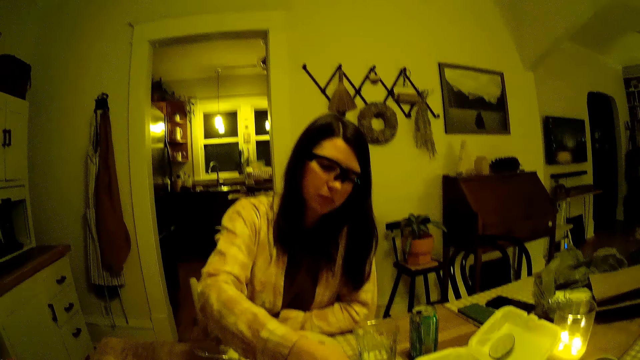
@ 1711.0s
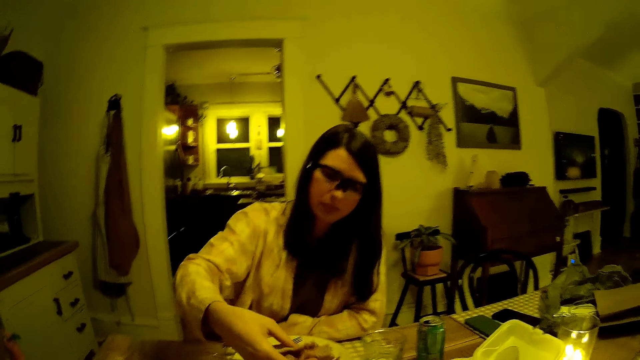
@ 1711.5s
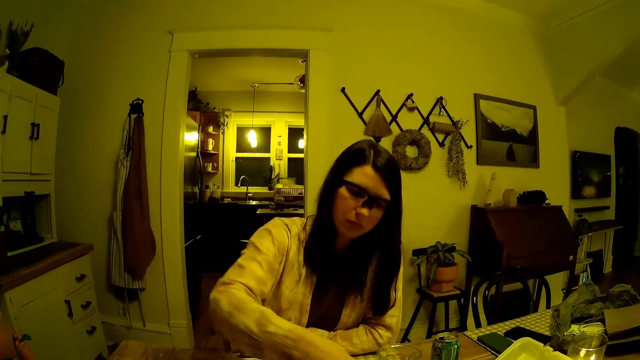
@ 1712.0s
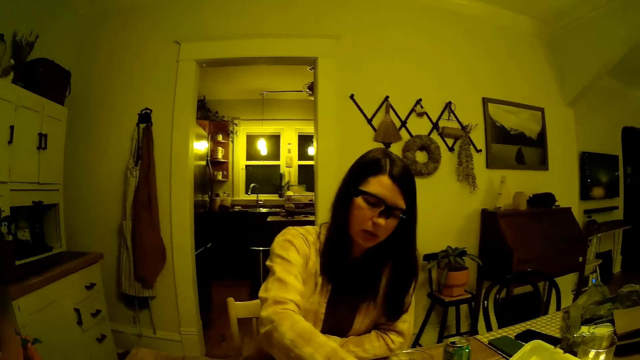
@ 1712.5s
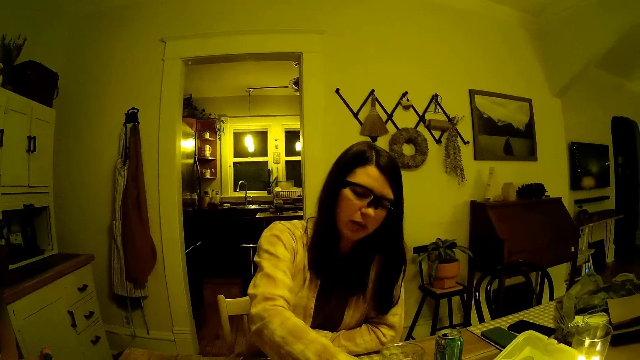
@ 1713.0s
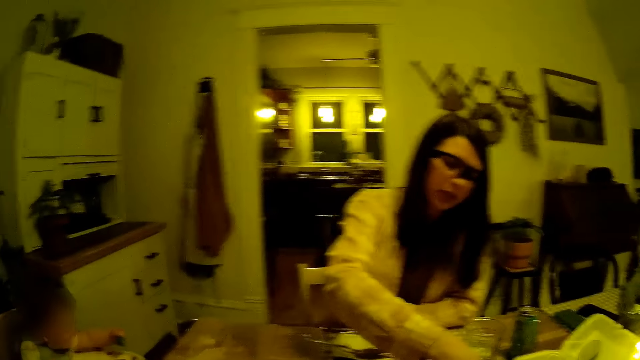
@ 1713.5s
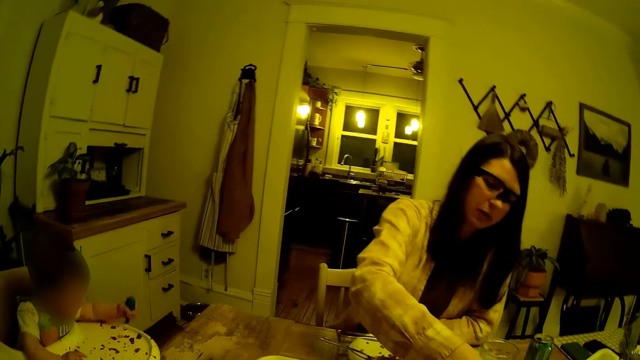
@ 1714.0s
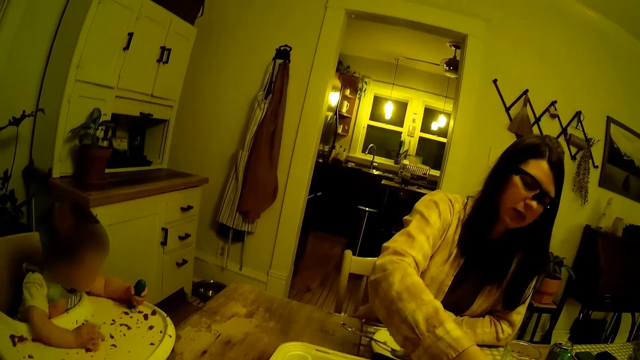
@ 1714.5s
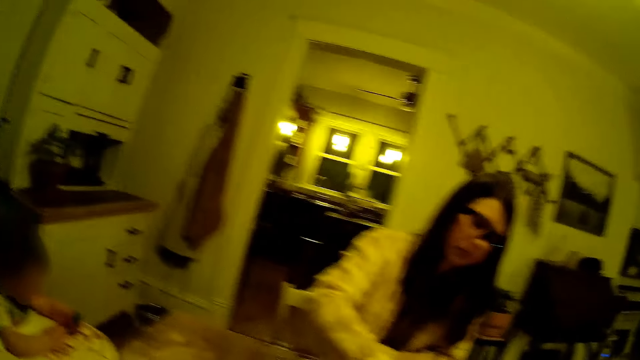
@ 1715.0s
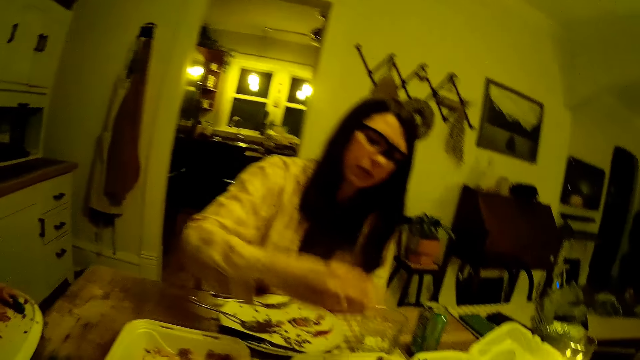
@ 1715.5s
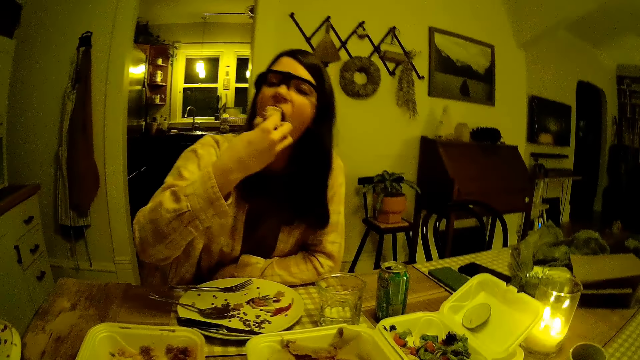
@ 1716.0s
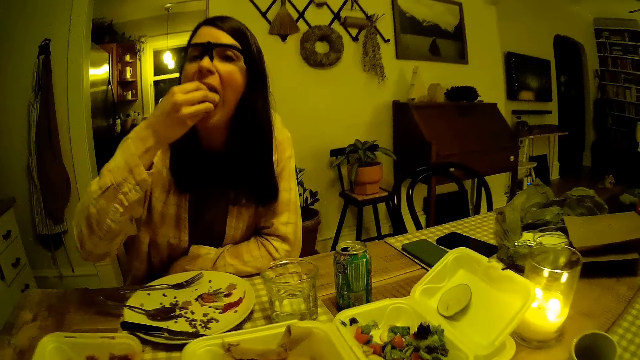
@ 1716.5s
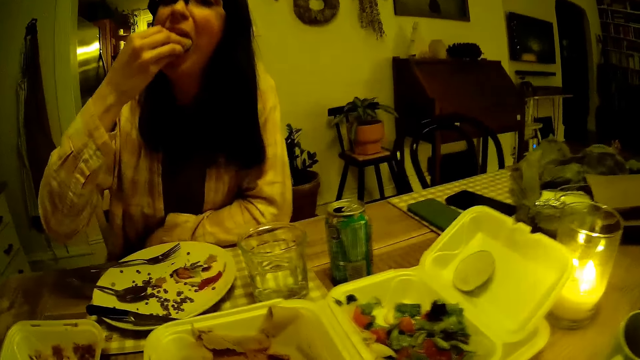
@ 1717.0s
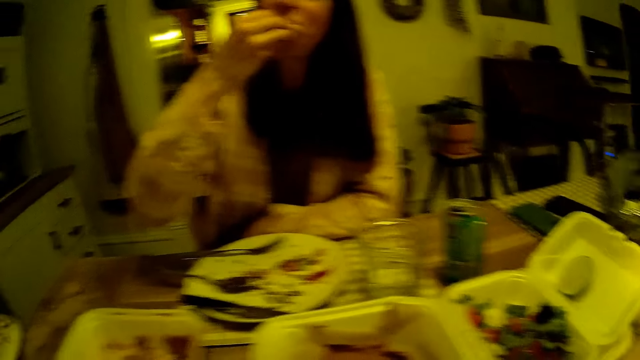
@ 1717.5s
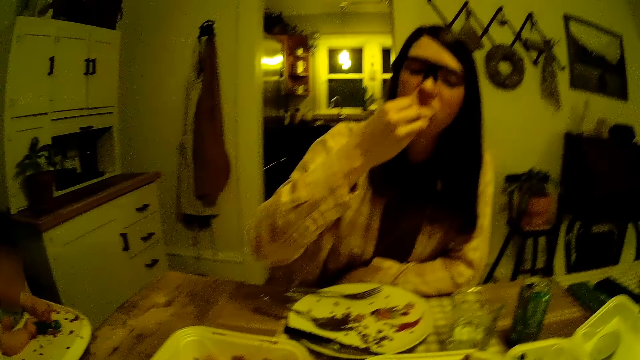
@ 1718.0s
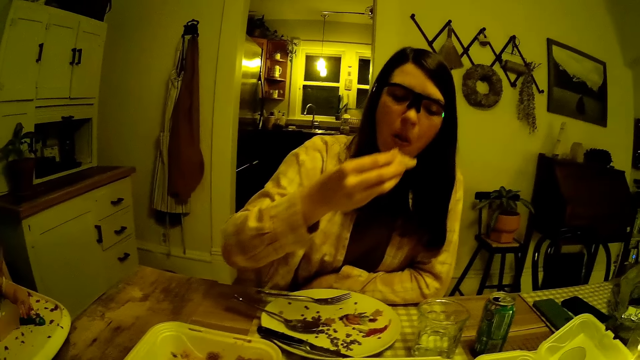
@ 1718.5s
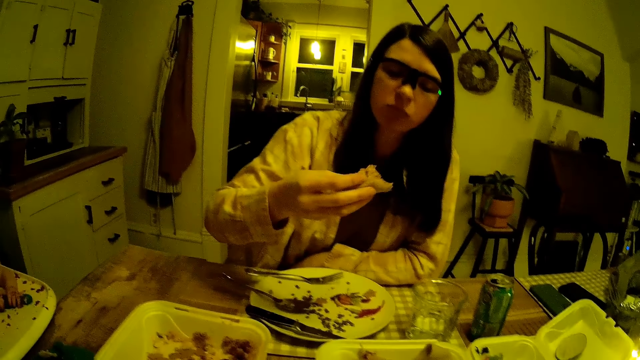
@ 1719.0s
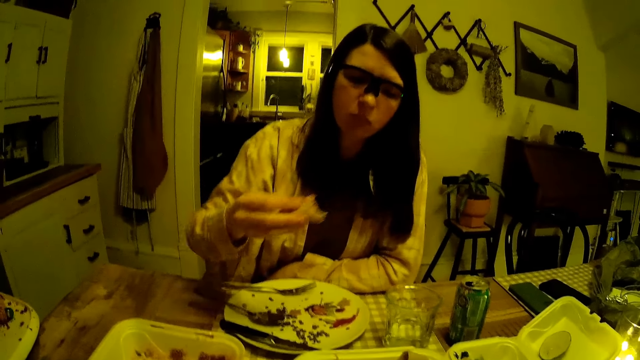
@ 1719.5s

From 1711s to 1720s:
The woman eats the pancake with her right hand.

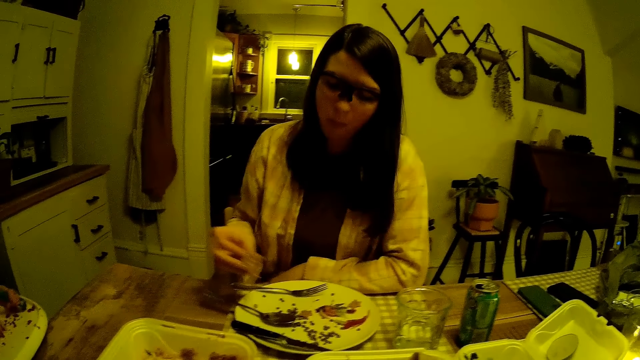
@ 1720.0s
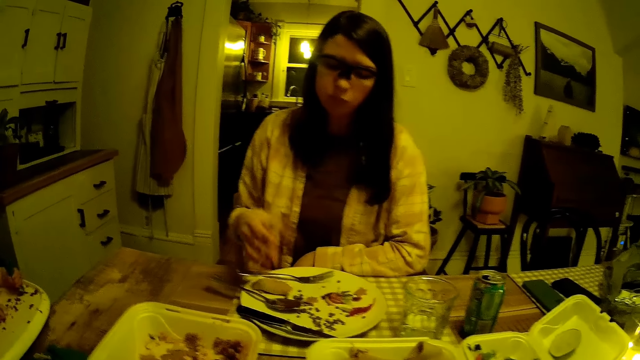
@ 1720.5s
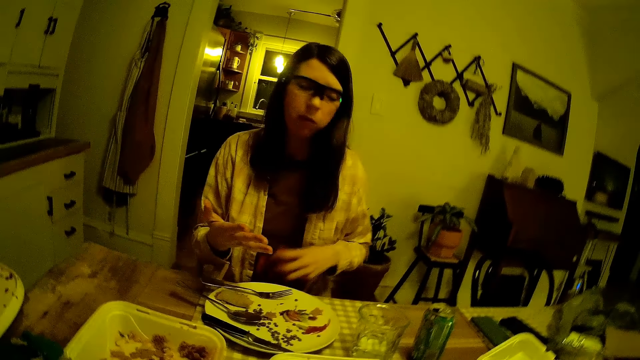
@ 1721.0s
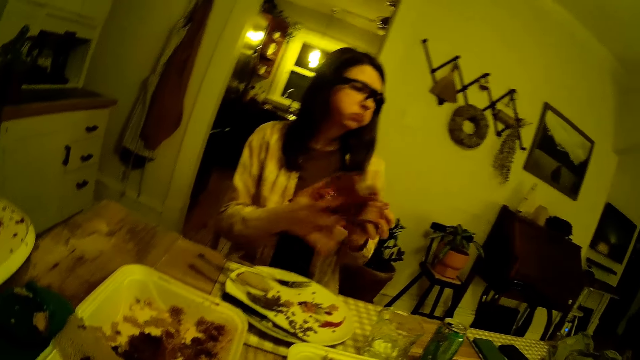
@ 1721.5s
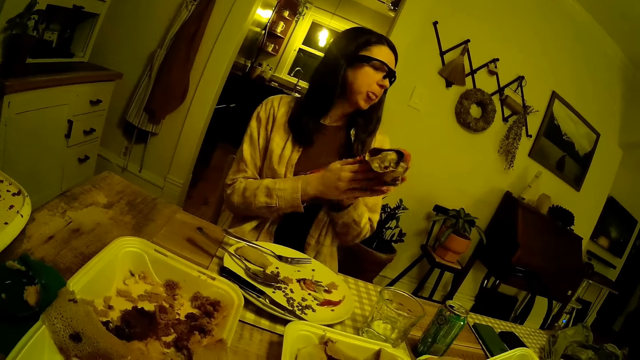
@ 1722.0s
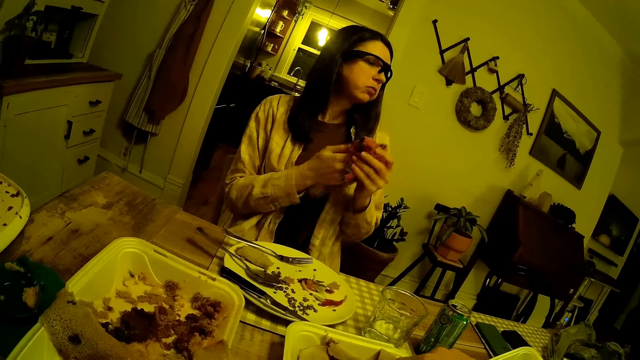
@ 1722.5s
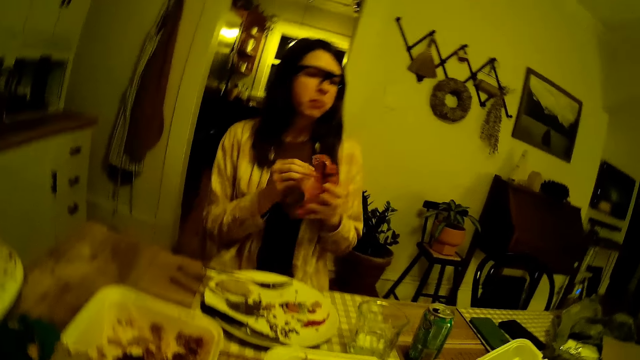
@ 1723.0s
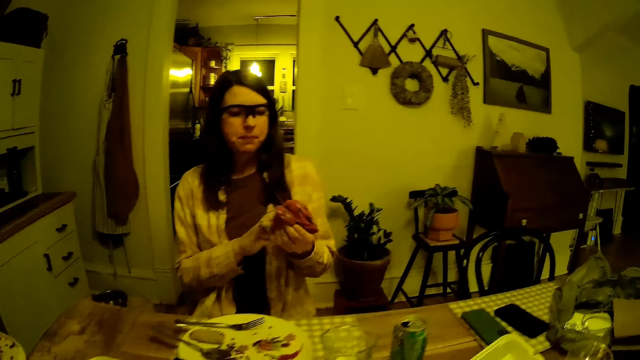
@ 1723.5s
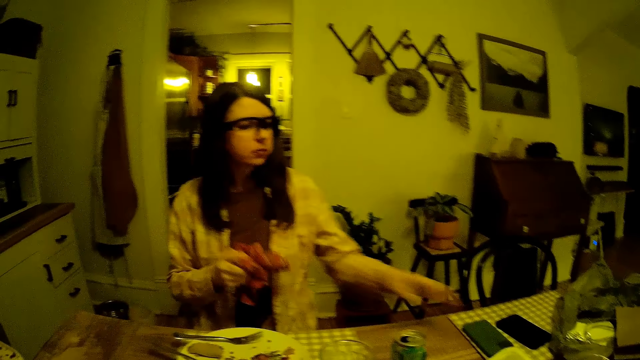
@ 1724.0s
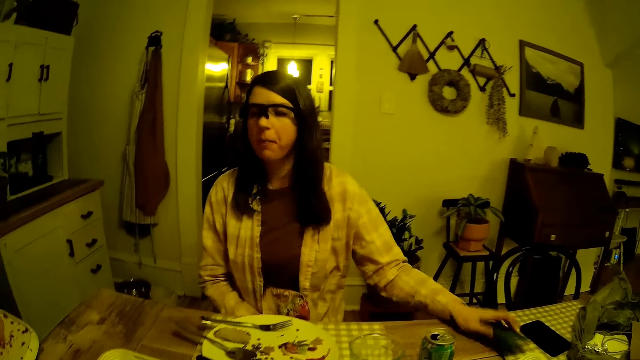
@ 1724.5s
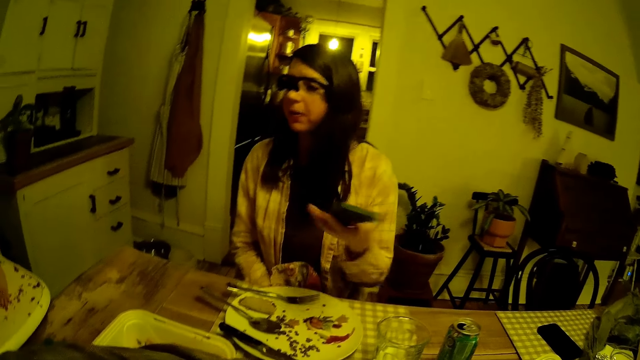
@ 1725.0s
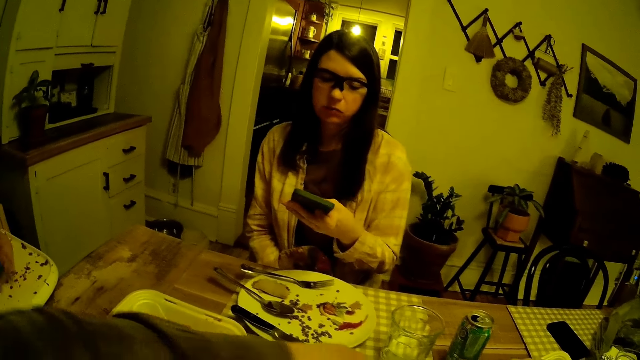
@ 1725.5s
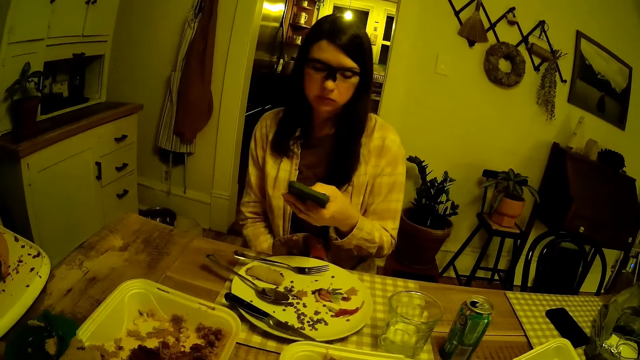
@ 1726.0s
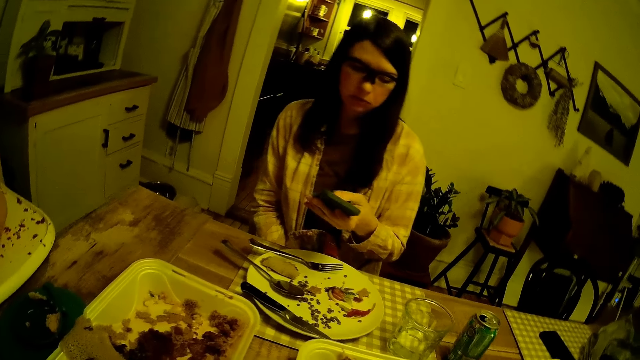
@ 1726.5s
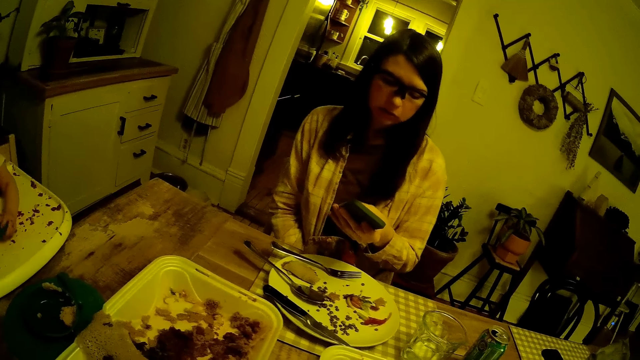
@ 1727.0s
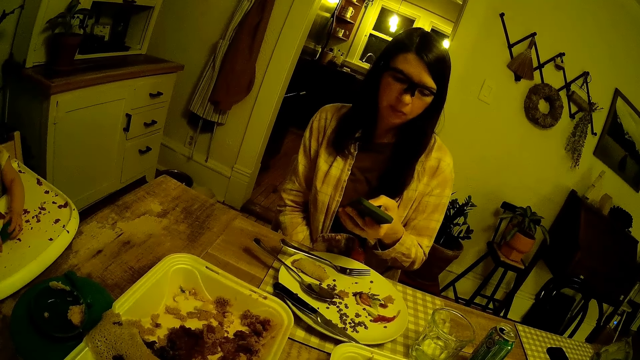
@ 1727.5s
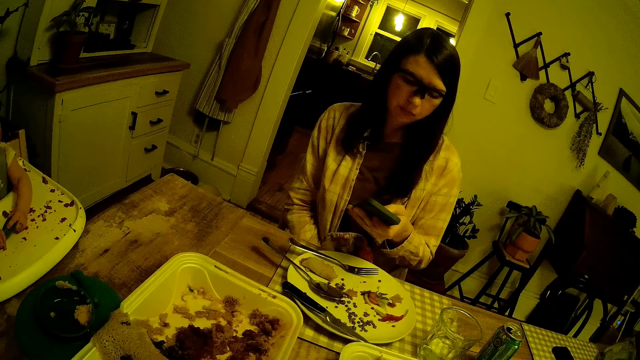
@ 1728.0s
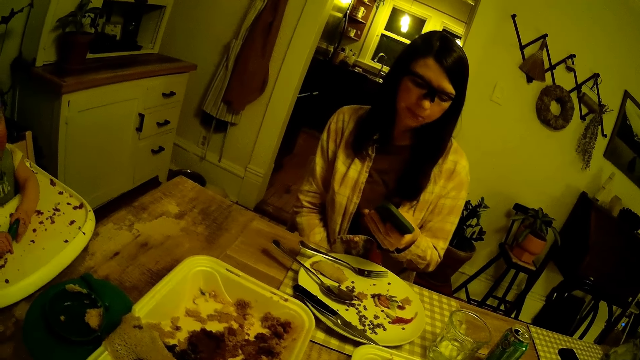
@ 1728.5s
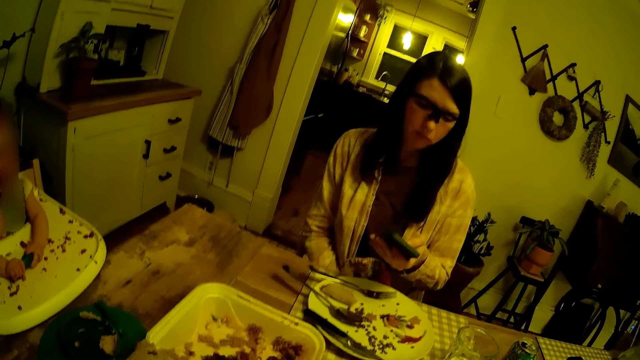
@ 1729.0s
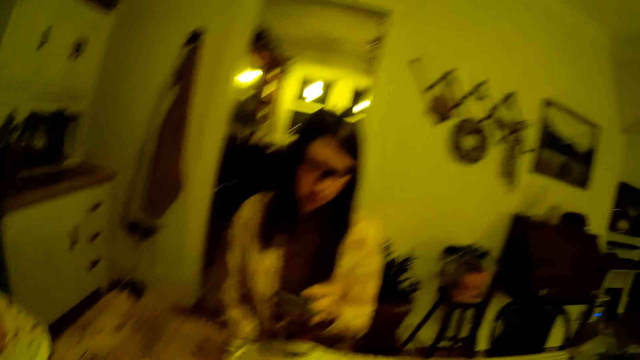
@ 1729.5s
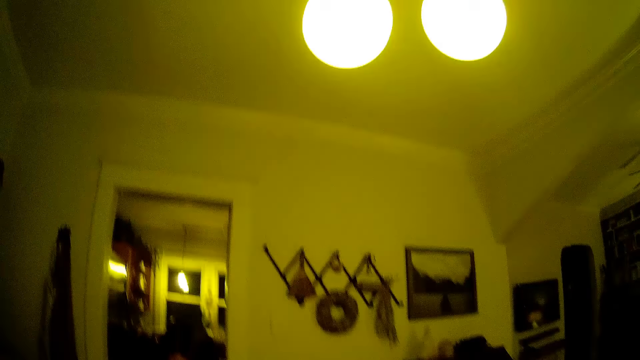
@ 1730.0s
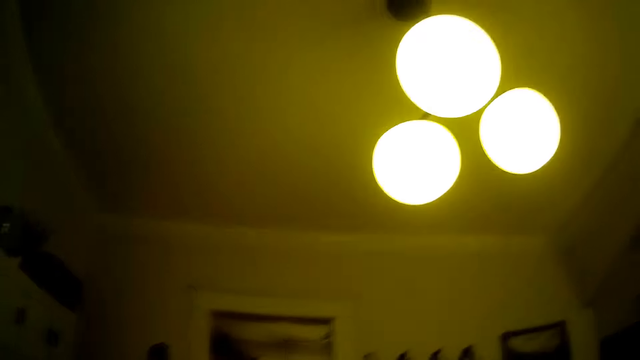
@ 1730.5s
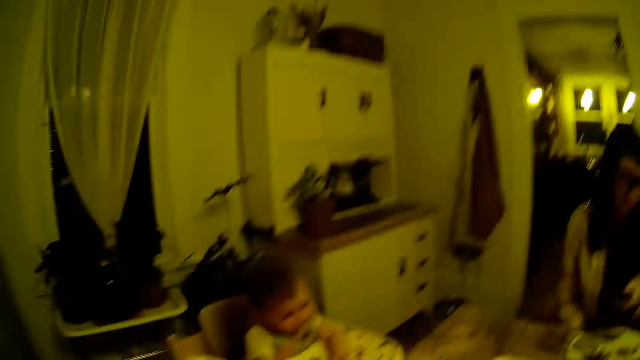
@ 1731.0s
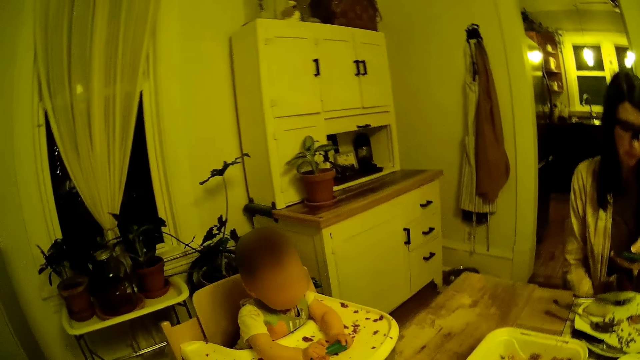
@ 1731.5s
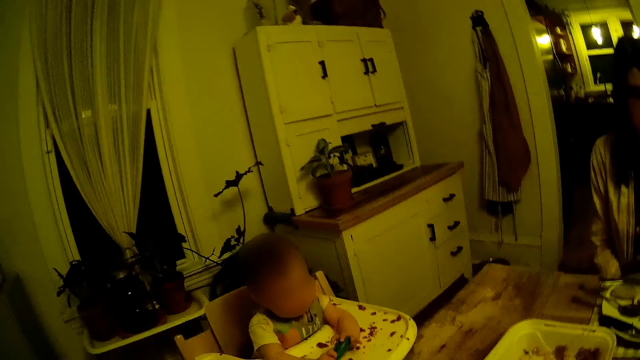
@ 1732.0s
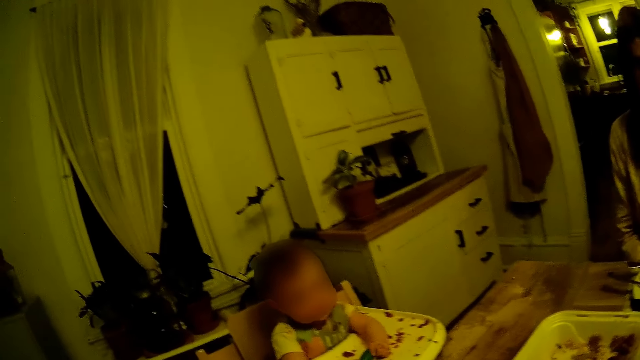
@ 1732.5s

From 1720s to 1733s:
The woman cleans both hands with the napkin. The woman picks up a phone on the table with her left hand and presses the phone with her left hand. A baby plays with the green pepper.
